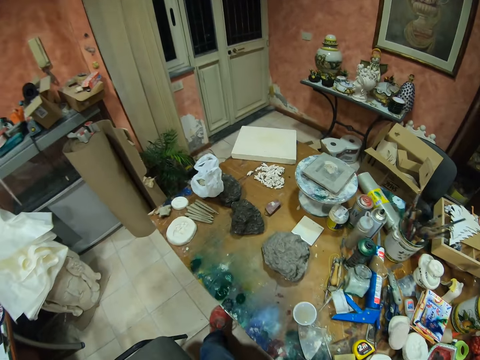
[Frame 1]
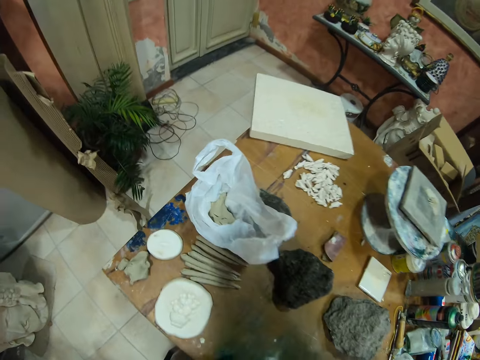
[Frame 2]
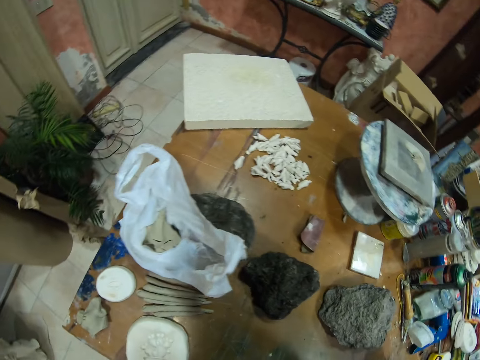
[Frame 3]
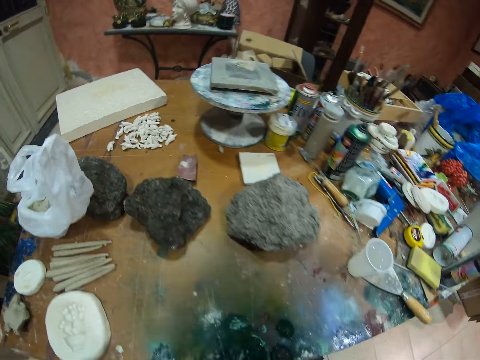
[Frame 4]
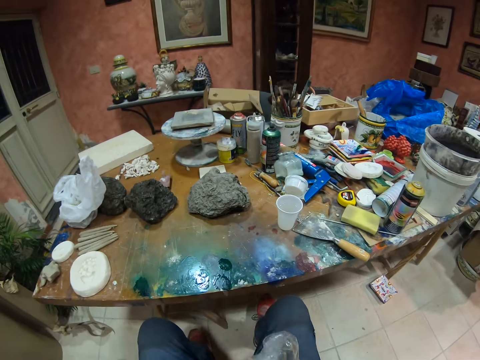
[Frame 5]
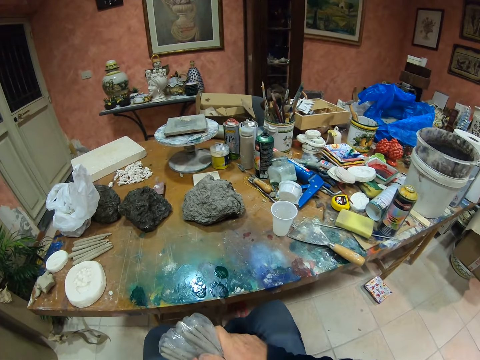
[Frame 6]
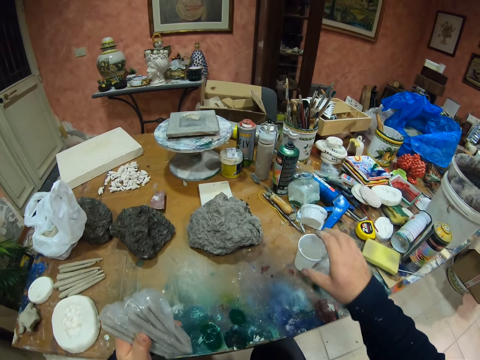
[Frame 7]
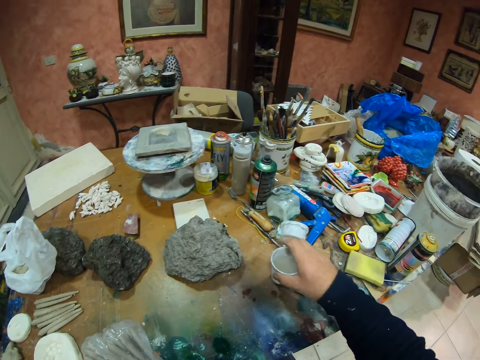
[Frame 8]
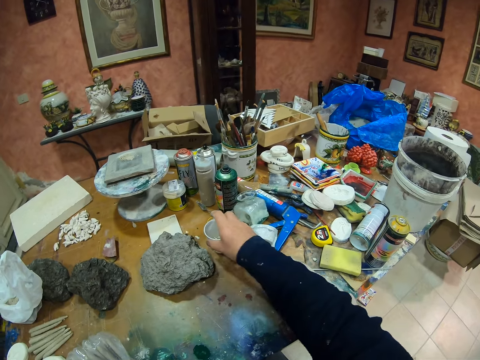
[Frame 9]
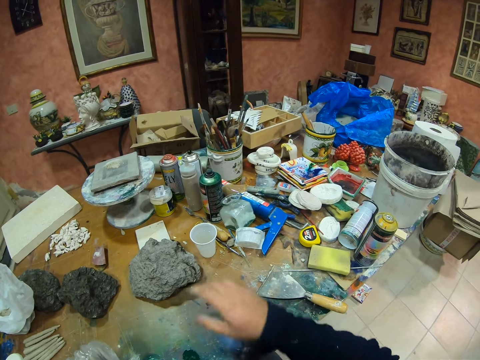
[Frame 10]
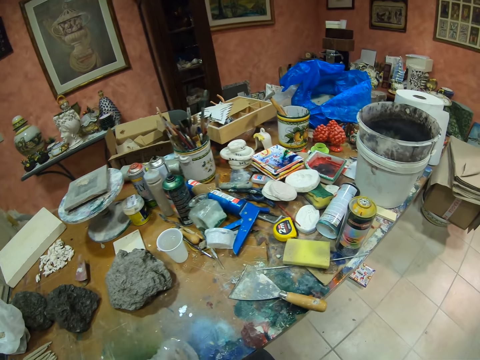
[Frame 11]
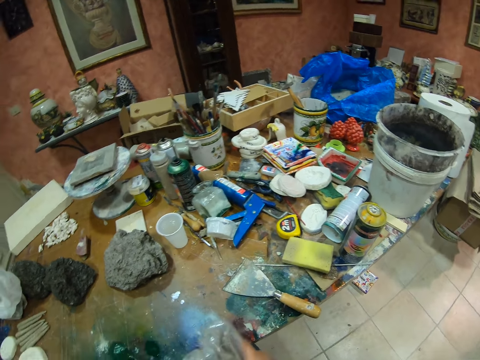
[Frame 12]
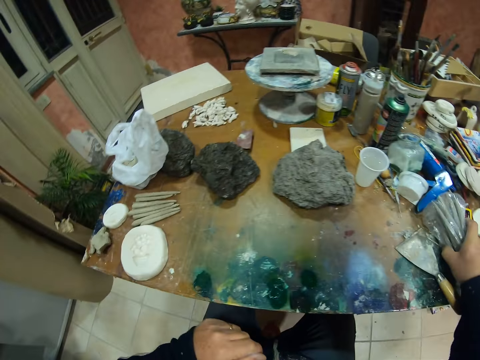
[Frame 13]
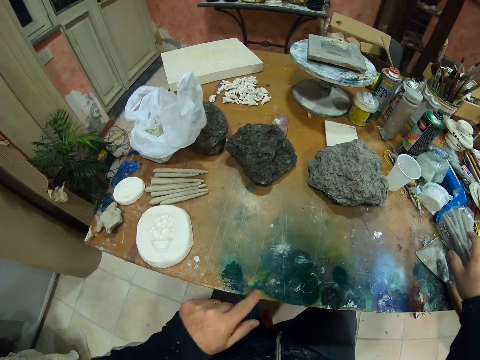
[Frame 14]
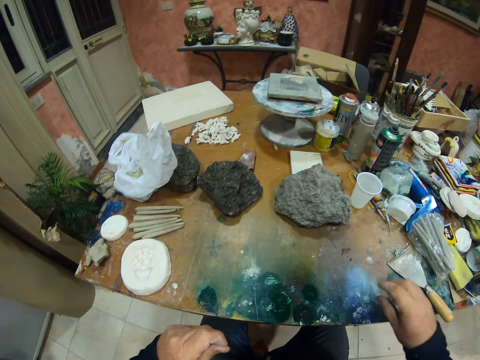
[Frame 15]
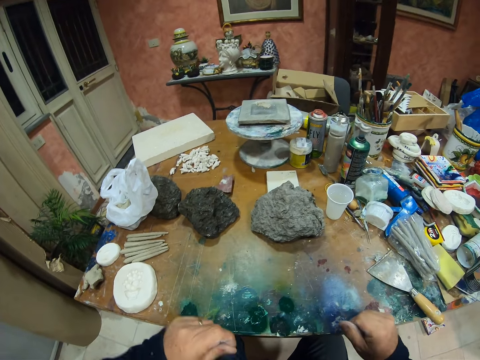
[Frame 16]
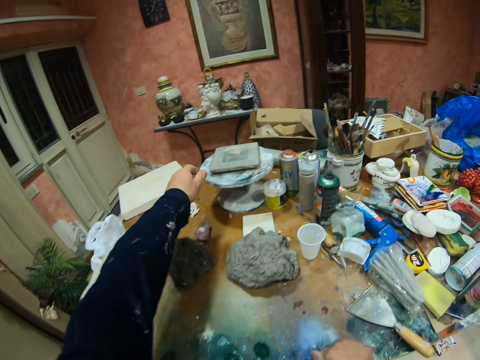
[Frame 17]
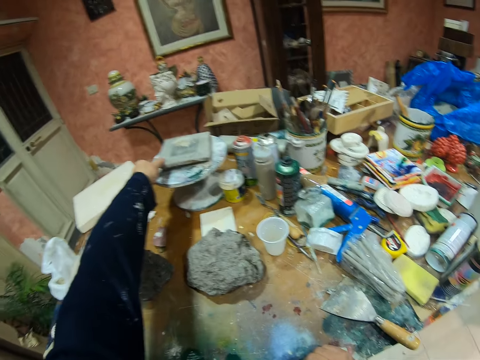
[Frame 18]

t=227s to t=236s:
The camera wearer sits on the chair. They move the disposable cup on the table.

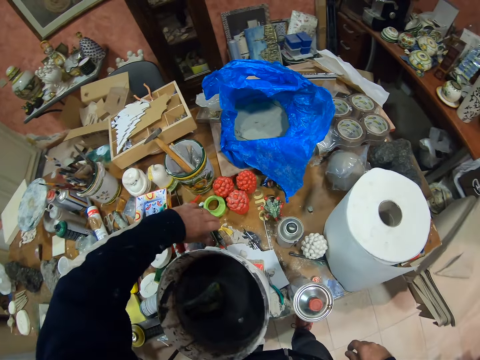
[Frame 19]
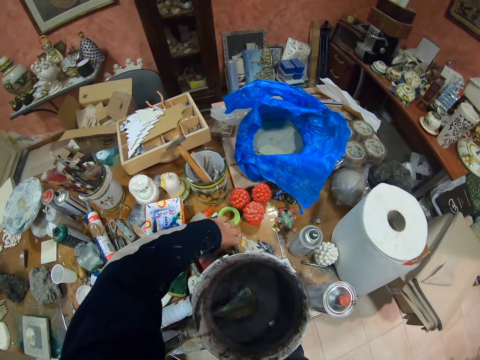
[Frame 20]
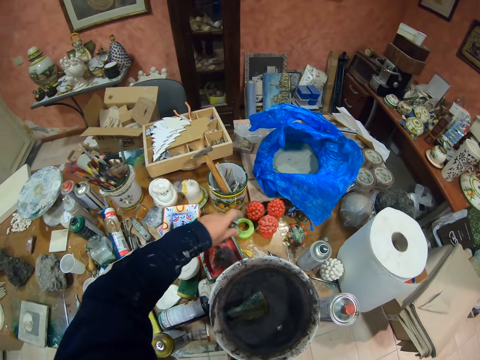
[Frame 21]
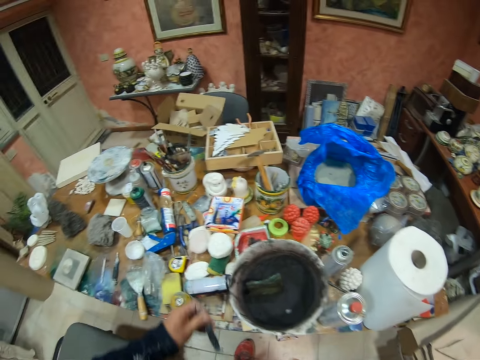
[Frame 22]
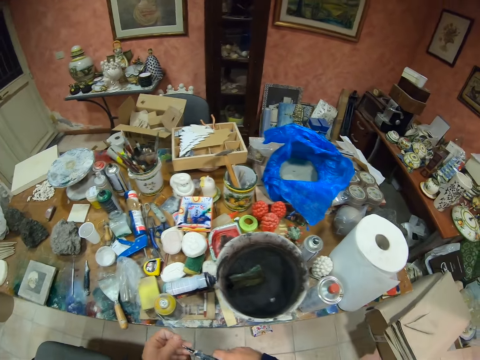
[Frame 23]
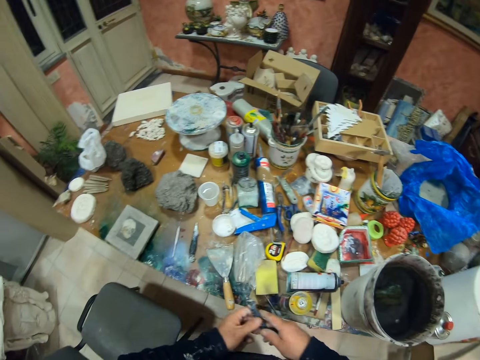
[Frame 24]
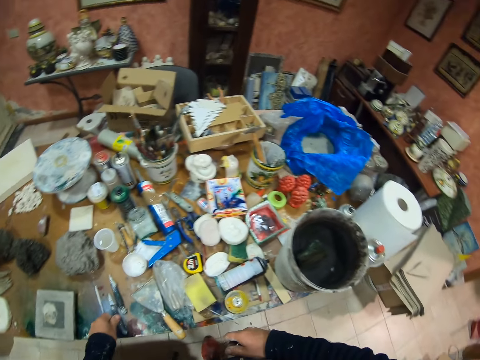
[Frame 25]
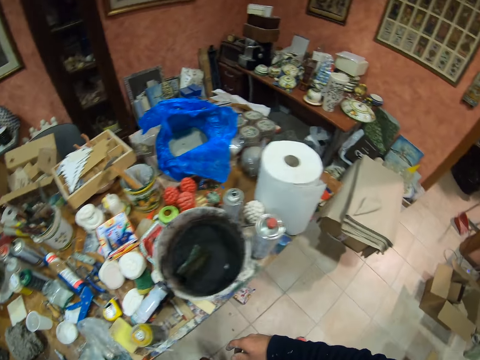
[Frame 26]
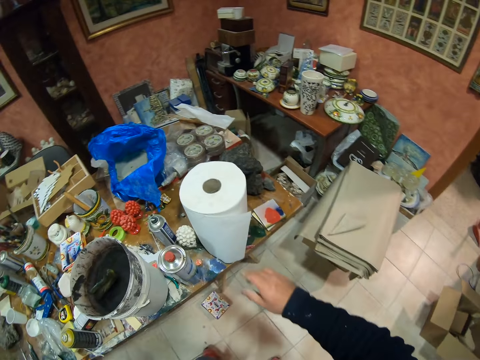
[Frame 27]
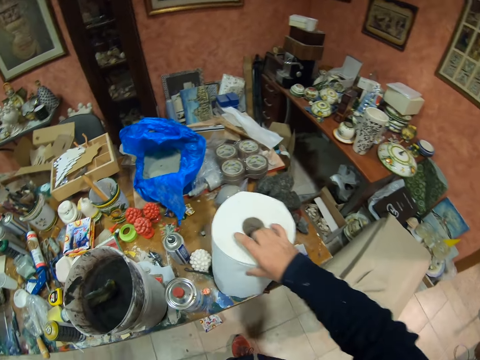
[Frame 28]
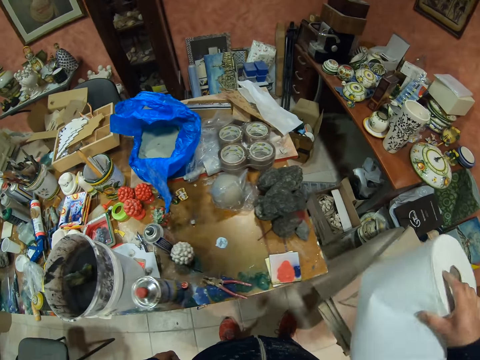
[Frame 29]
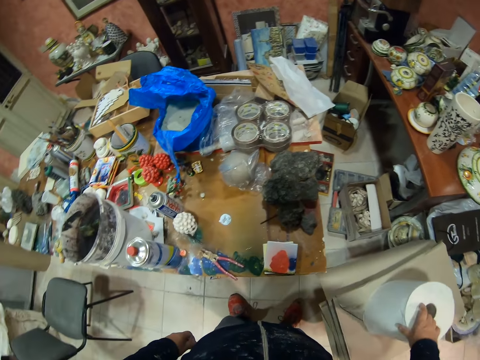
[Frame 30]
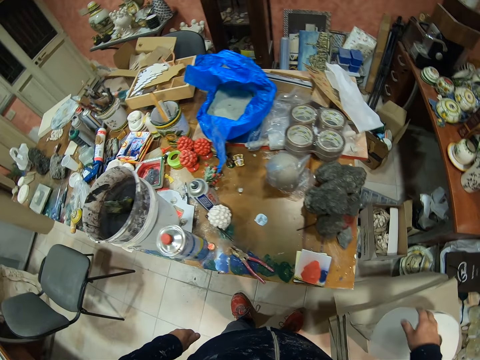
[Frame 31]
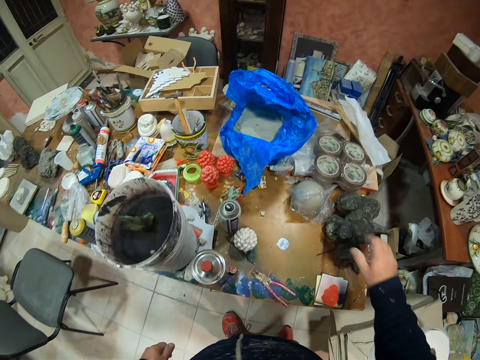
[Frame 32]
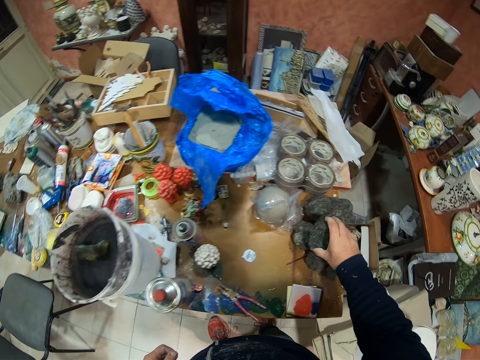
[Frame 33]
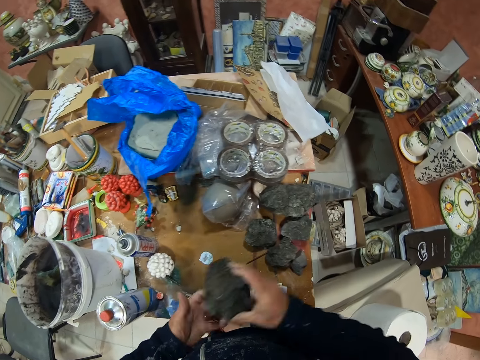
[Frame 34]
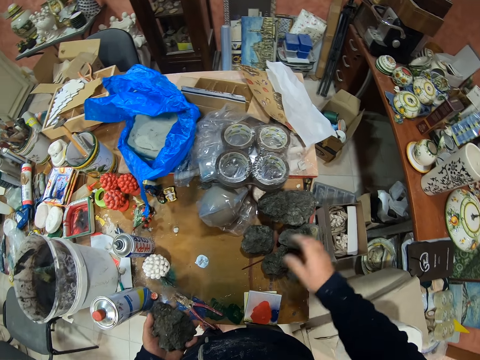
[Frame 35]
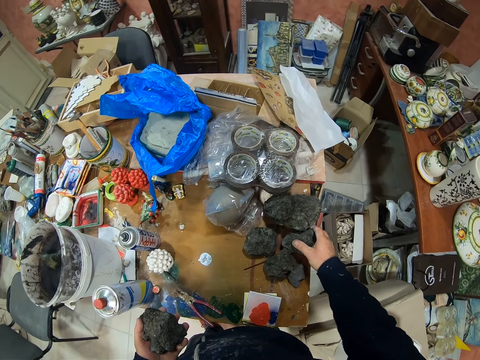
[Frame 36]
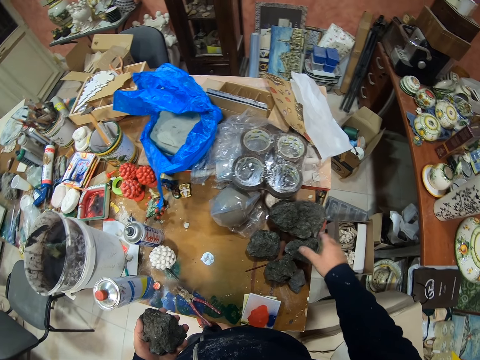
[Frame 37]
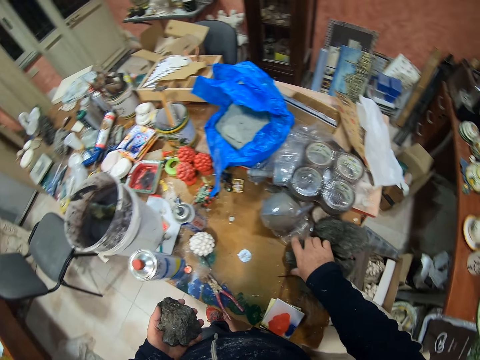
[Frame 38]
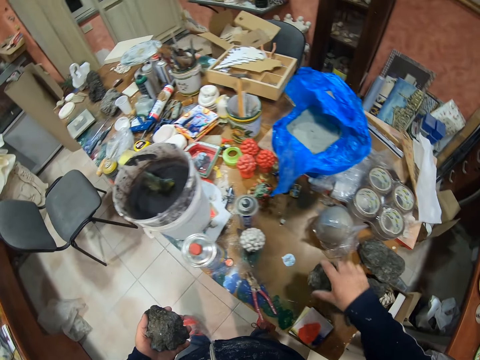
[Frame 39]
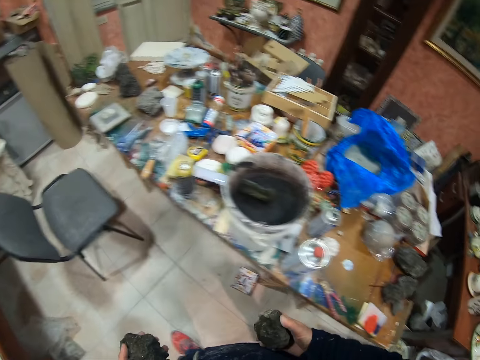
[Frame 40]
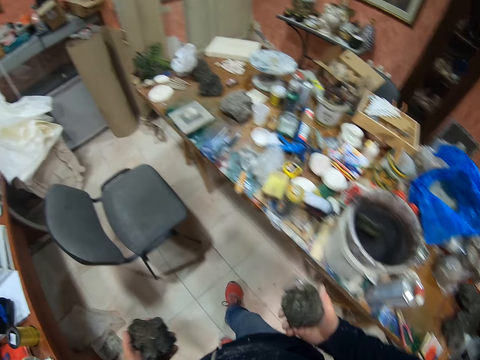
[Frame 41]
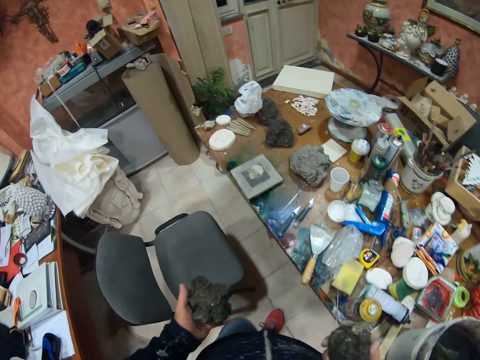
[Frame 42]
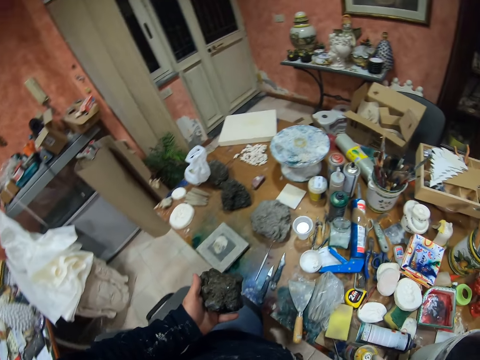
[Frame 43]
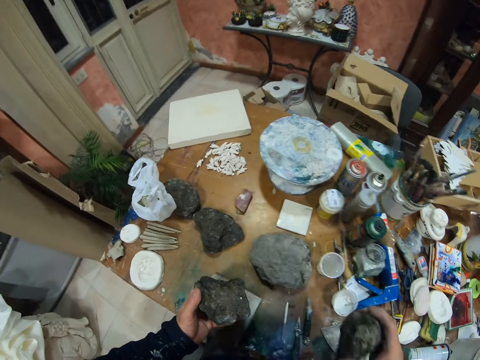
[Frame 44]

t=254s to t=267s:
The camera wearer picks up the knife from the table. They place the knife on the table. They pick up the tissue from the table. They touch the tissue. They place the tissue on the stool. They pick up the stones from the table. They touch something. They take the stones. They walk.

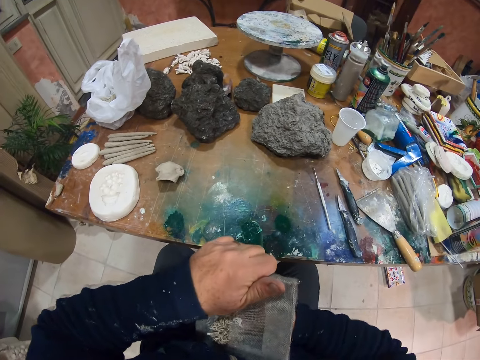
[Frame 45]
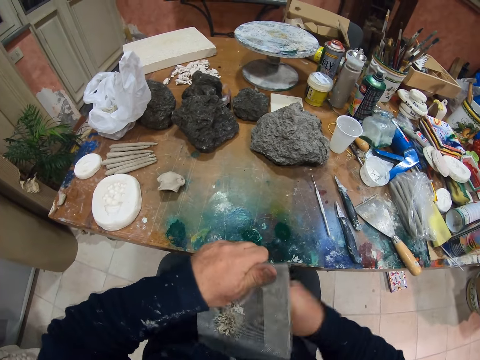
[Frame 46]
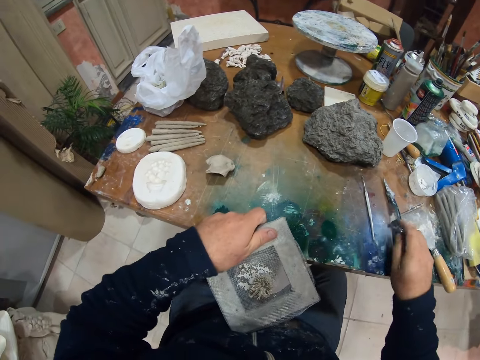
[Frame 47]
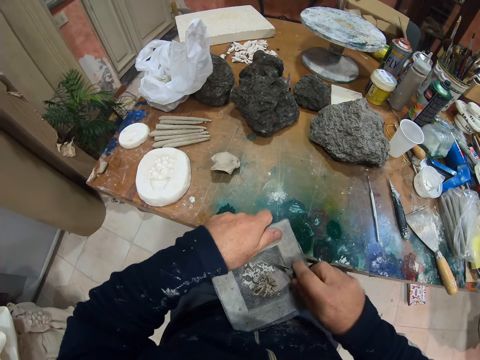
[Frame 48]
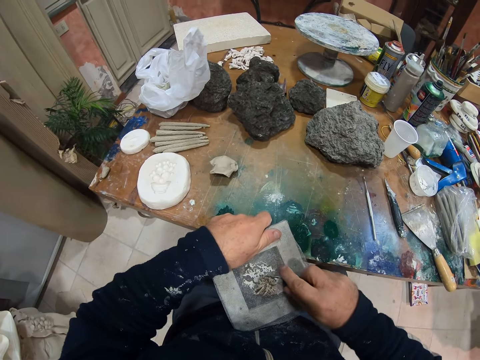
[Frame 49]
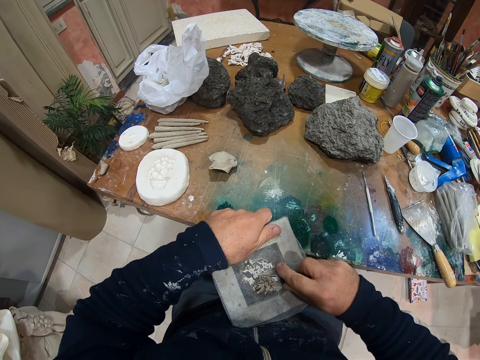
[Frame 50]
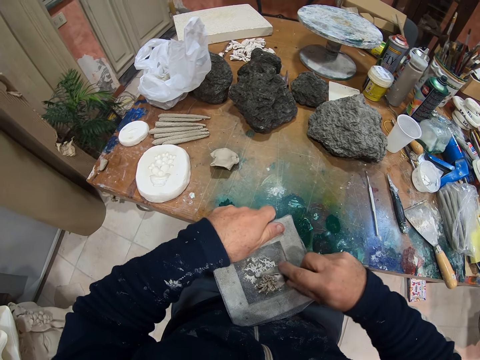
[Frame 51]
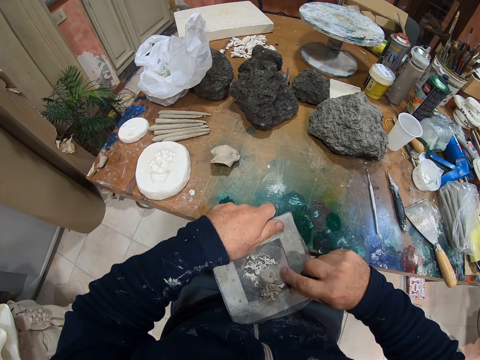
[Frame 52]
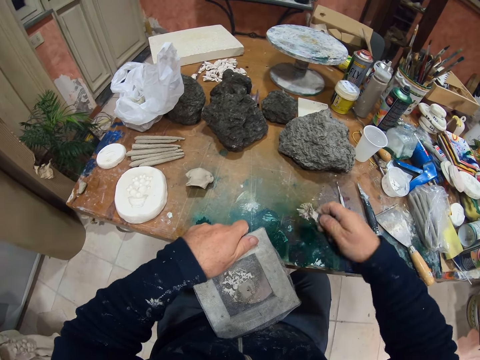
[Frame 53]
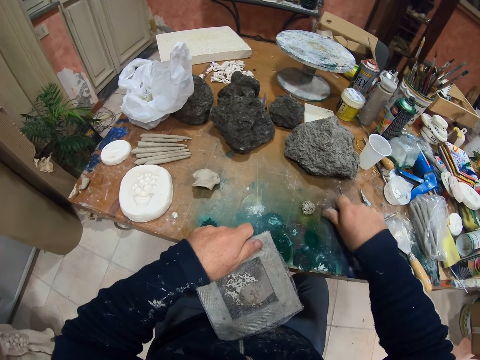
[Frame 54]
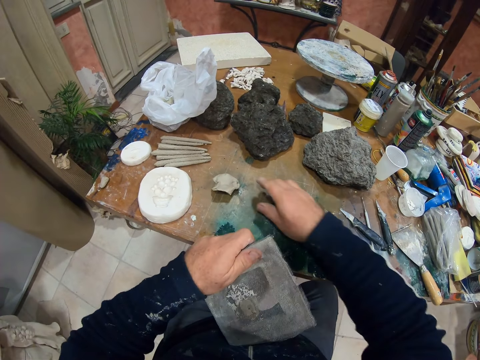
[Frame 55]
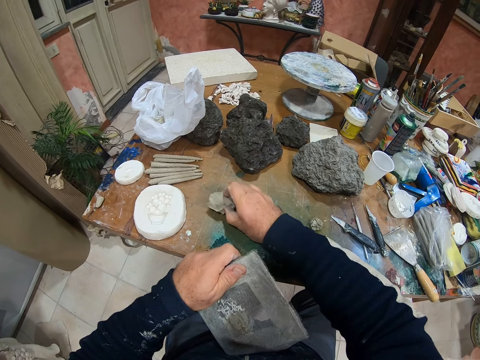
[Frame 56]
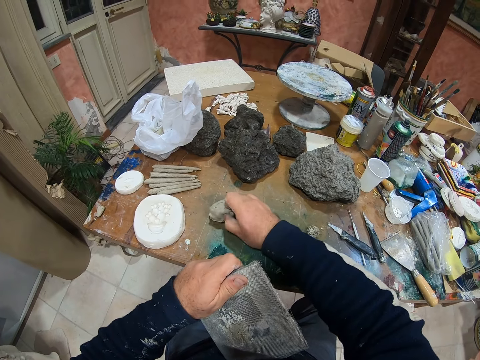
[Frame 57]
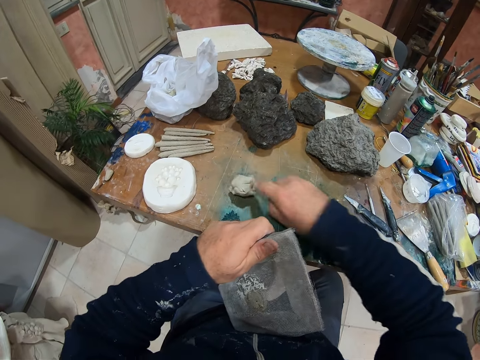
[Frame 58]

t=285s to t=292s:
The camera wearer removes the excess clay from something. They place the excess clay on the table. They pick up a small piece of clay from the table.
